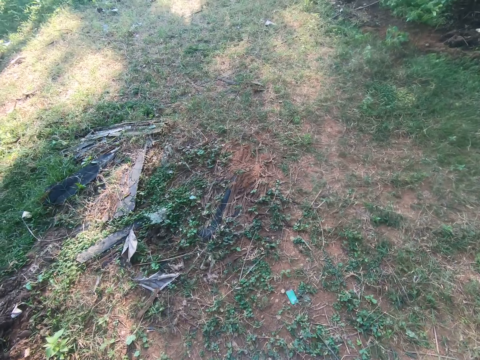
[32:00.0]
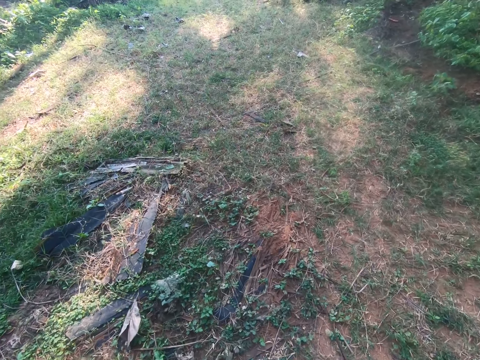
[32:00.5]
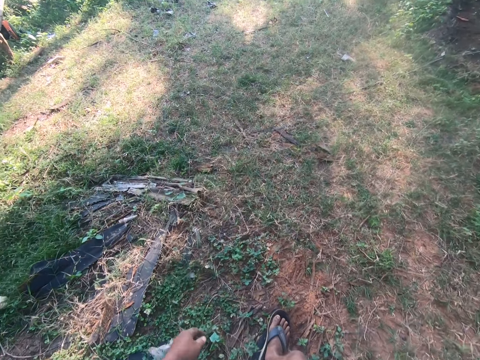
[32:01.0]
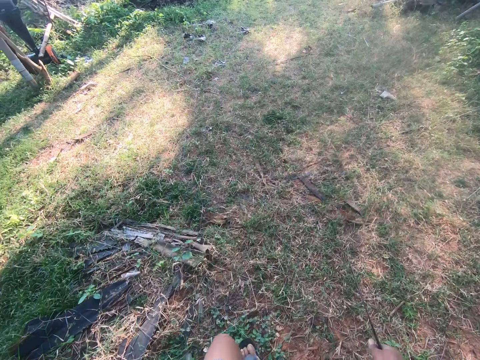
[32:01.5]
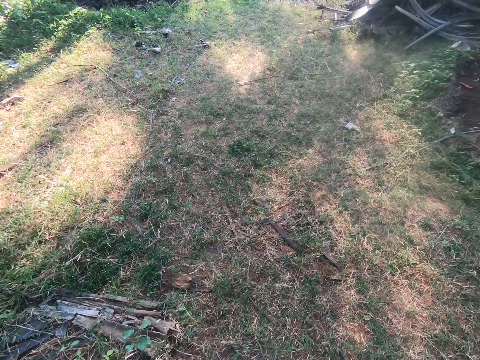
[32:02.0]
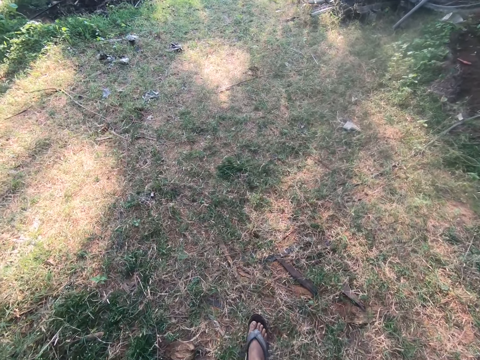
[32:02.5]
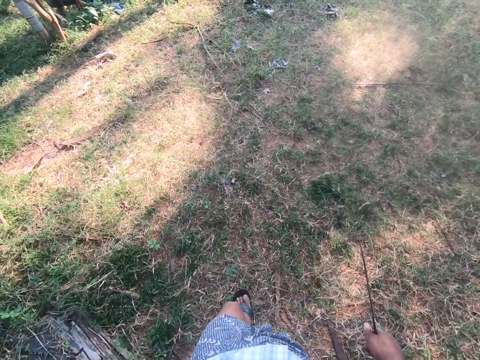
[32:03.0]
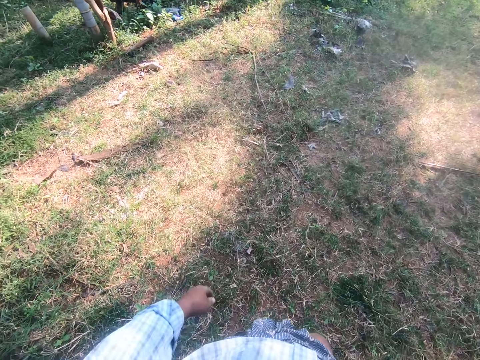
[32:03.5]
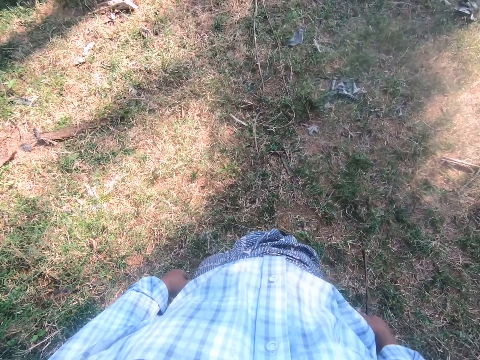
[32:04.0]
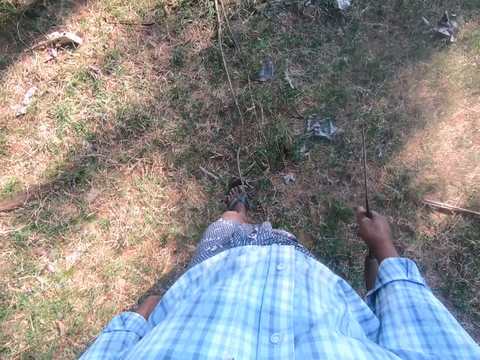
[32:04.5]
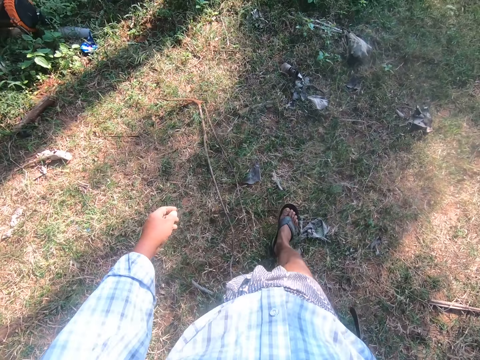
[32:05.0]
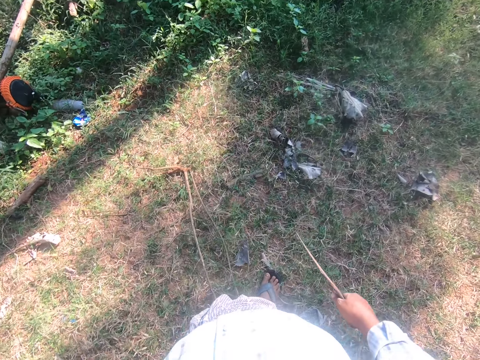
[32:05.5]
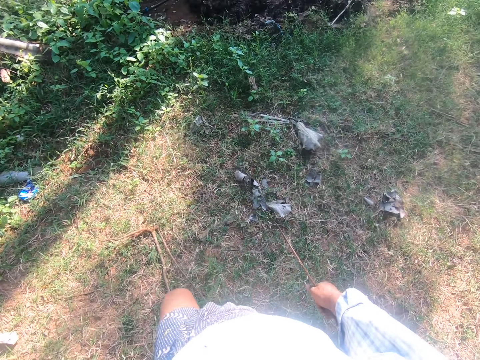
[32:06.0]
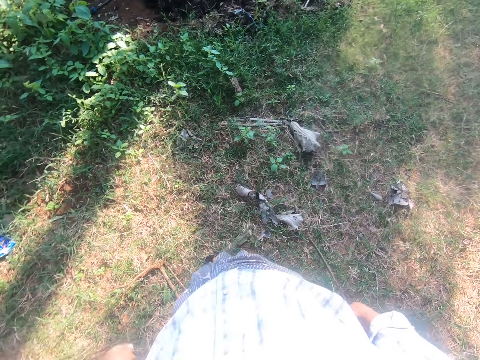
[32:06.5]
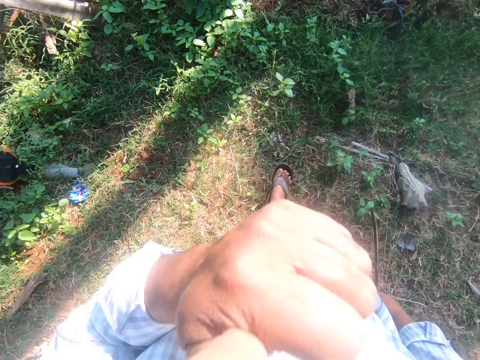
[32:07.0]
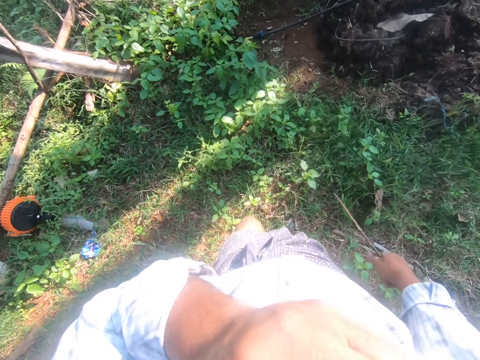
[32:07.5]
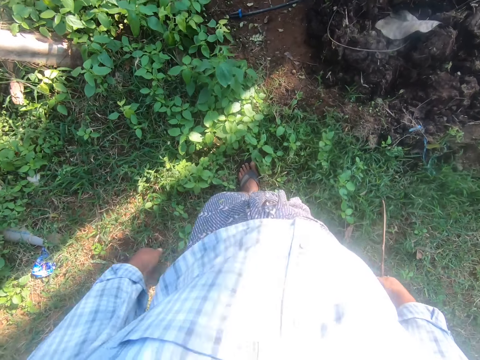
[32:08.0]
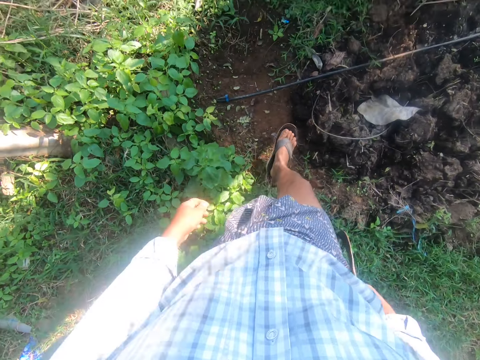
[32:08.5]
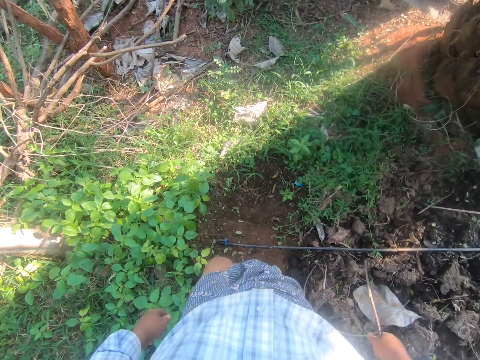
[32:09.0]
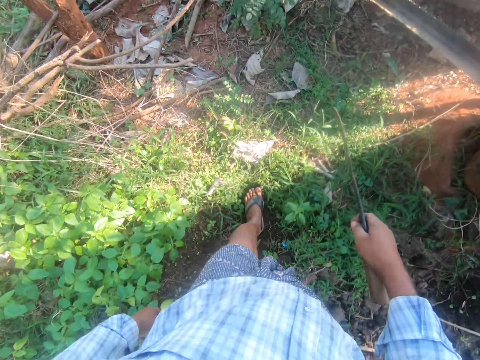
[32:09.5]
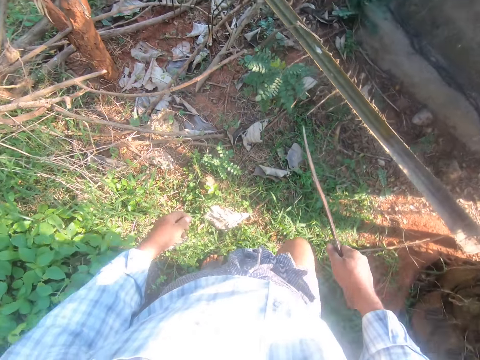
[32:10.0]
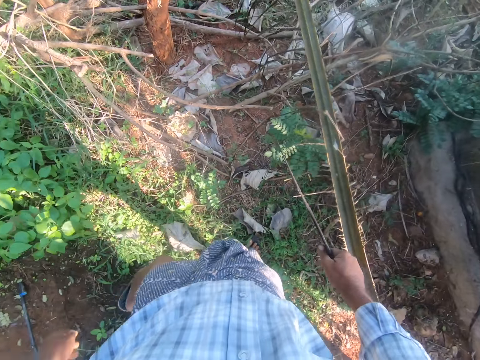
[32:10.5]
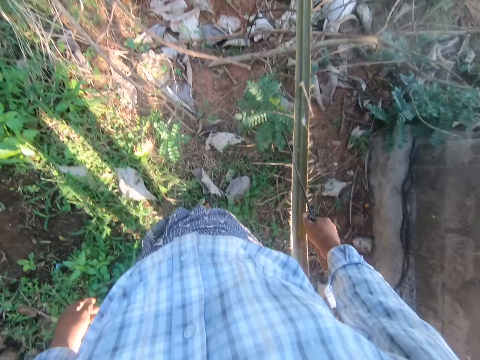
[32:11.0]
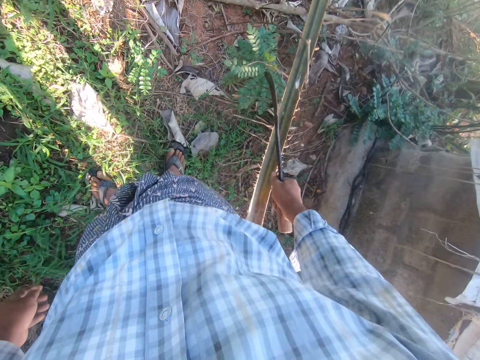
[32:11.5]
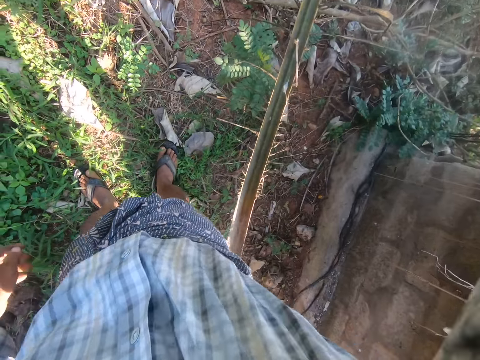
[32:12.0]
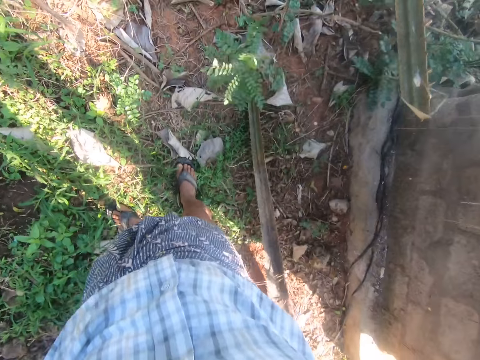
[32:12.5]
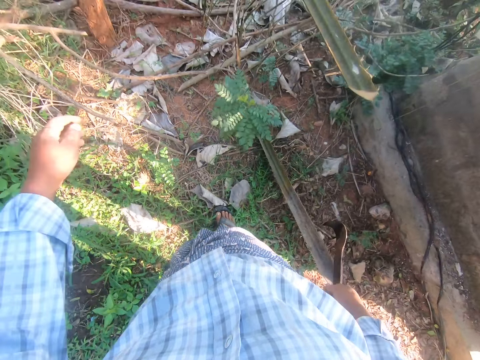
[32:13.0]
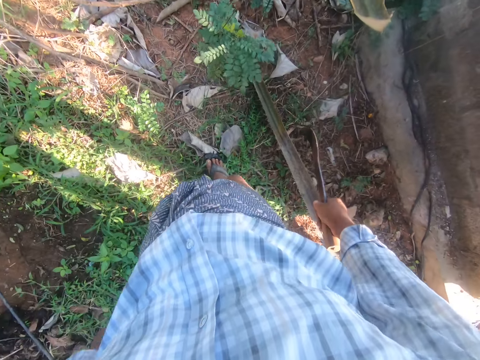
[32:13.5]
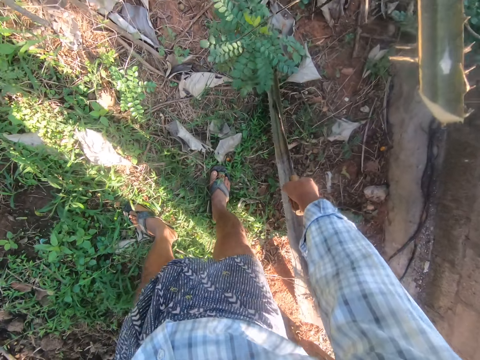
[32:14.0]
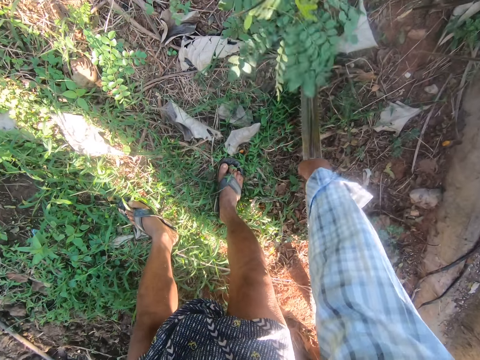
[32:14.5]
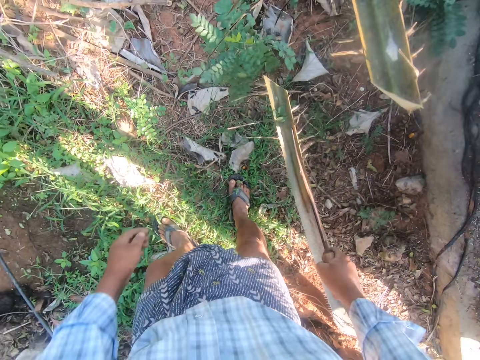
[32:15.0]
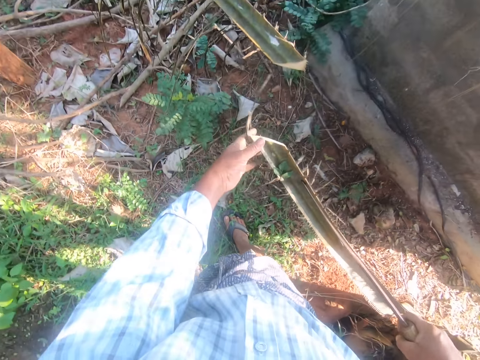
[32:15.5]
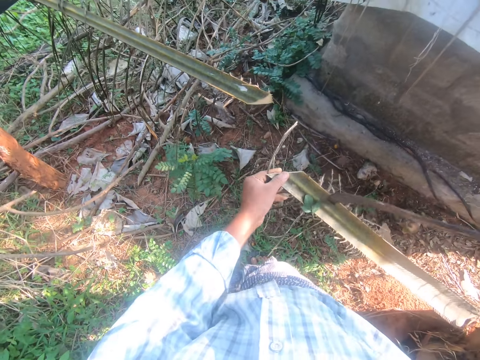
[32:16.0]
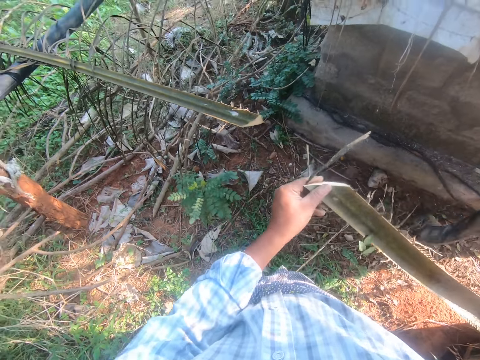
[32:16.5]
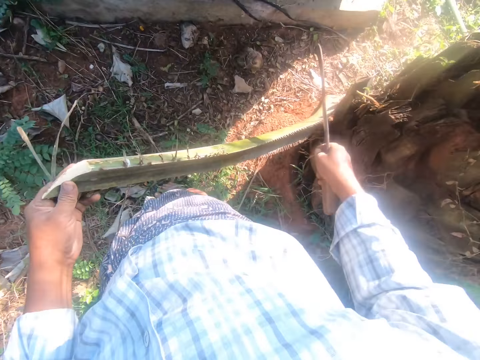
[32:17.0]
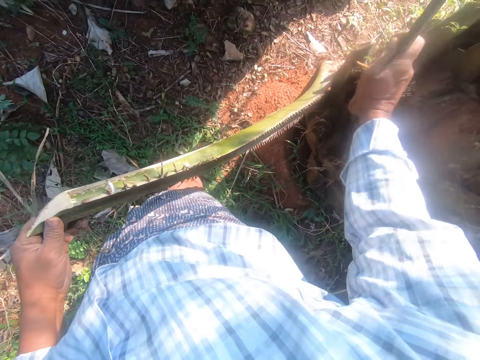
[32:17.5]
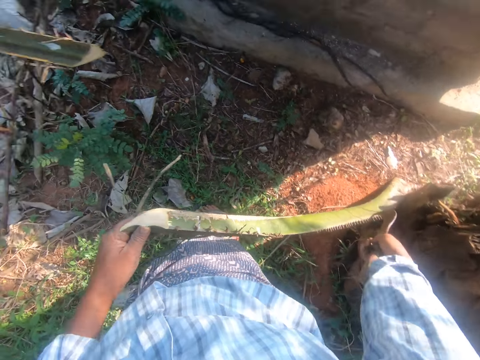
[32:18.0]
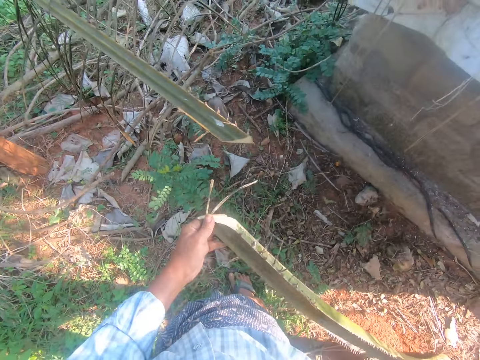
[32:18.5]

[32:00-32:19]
The camera wearer walks away from the heap in the garden. He raises up his hand, touches his face and puts down his hand. He walks in the garden. He cuts a palm rachis with a sickle. He picks the palm rachis from the ground with the sickle.

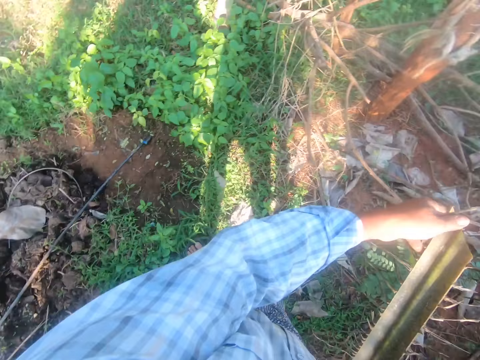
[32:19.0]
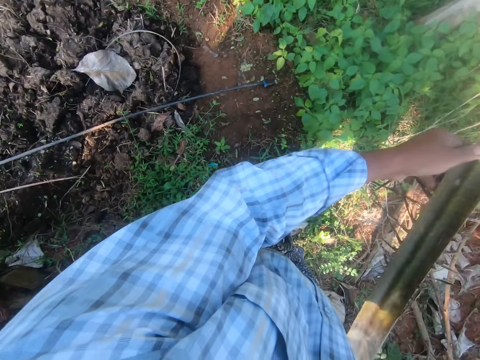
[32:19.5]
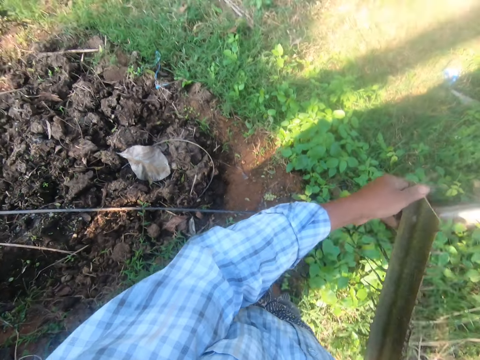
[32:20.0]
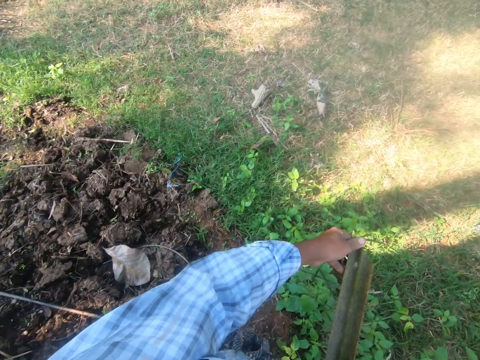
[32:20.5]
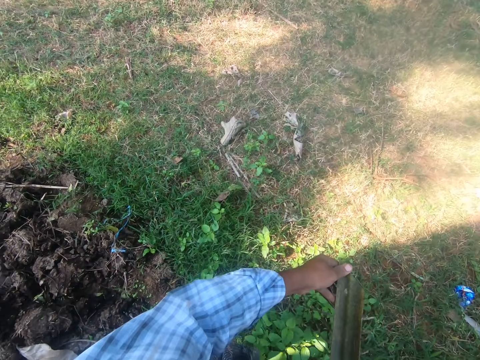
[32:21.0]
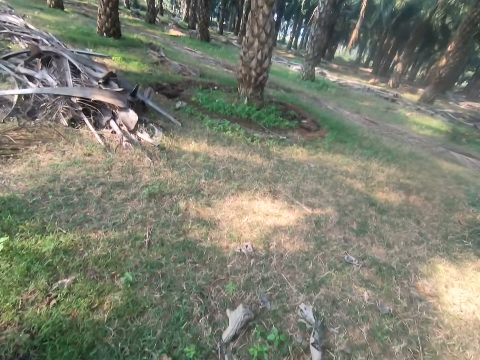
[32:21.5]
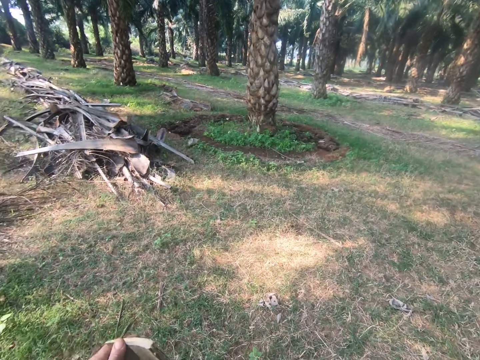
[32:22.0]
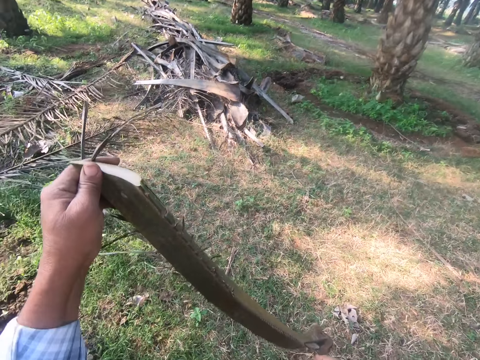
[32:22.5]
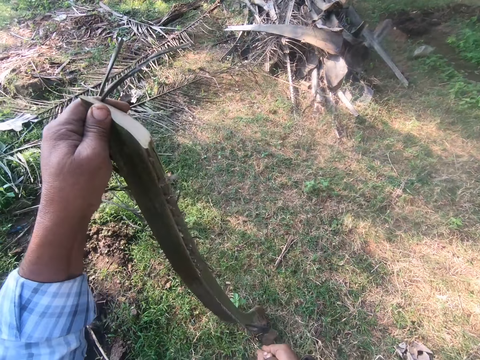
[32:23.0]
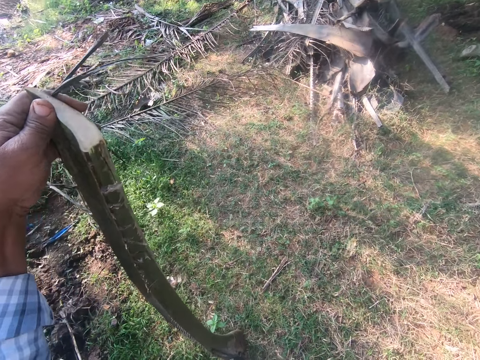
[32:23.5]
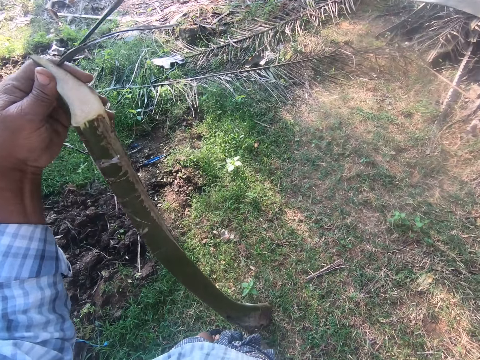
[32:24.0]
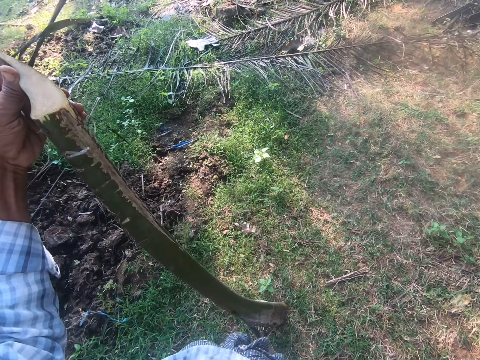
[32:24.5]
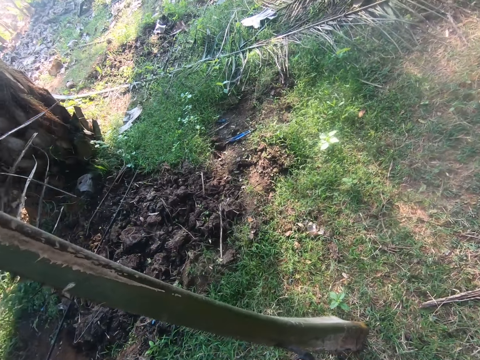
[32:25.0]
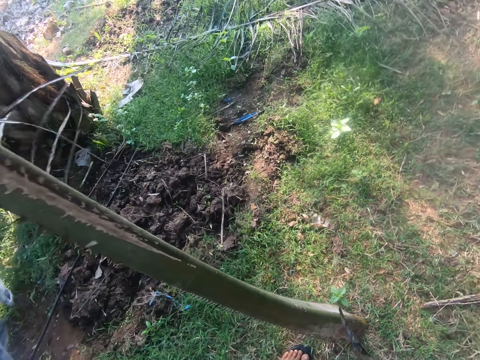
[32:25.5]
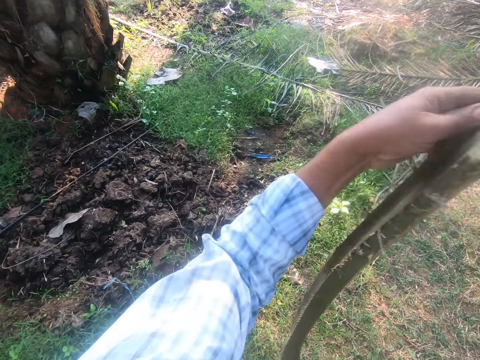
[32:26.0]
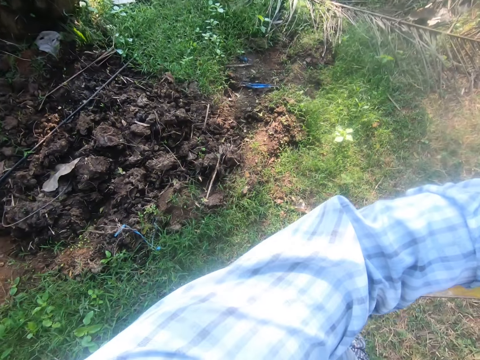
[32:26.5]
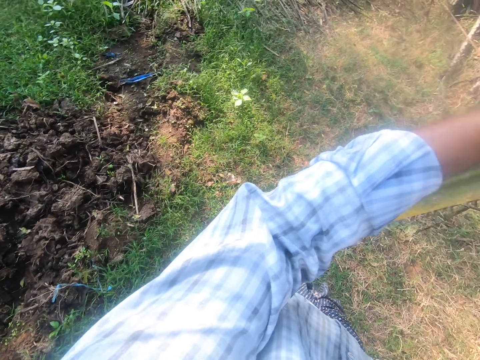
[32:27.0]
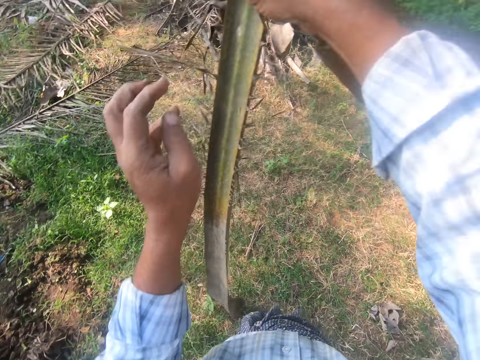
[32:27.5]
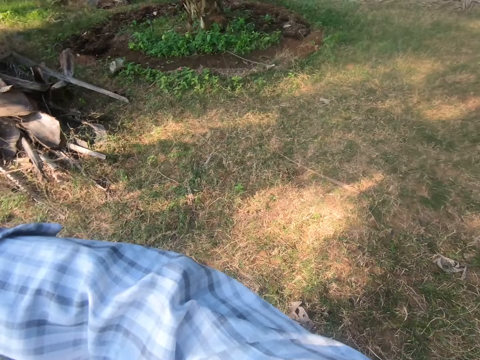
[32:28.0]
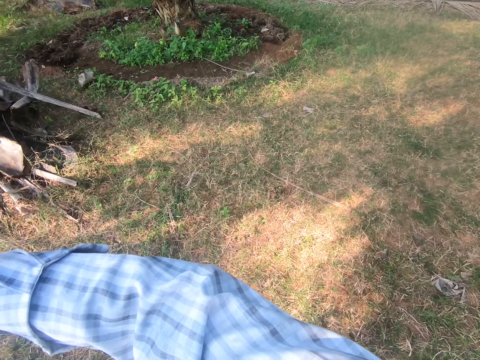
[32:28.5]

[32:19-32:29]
The camera wearer walks in the garden.
